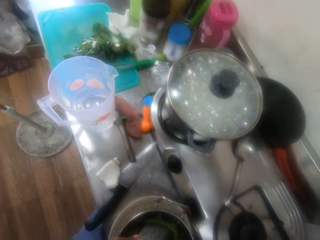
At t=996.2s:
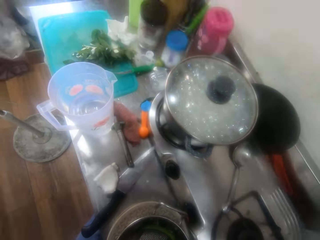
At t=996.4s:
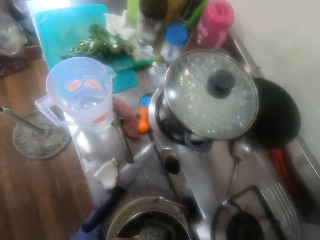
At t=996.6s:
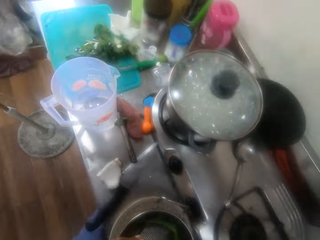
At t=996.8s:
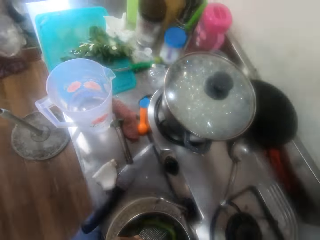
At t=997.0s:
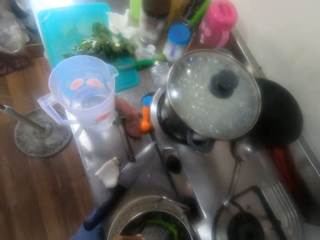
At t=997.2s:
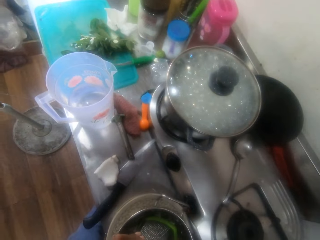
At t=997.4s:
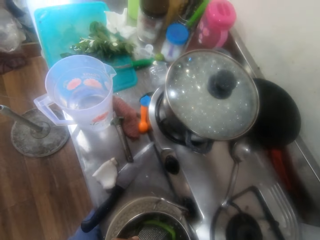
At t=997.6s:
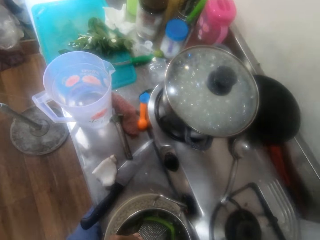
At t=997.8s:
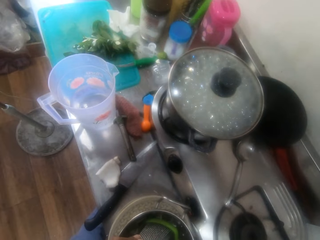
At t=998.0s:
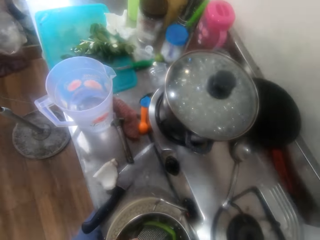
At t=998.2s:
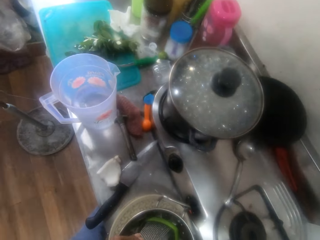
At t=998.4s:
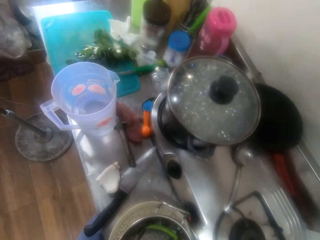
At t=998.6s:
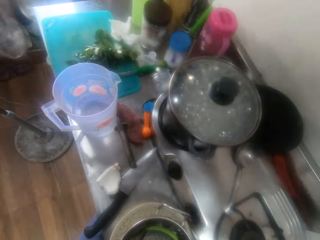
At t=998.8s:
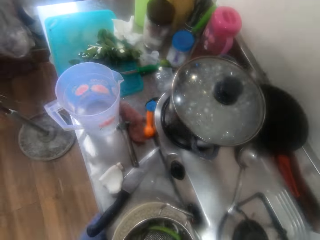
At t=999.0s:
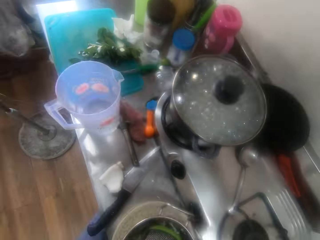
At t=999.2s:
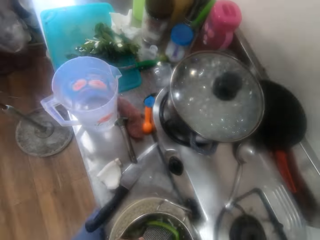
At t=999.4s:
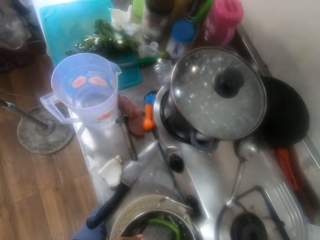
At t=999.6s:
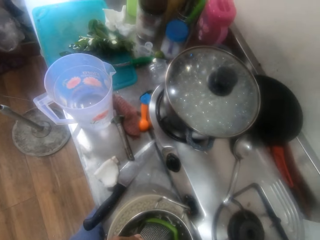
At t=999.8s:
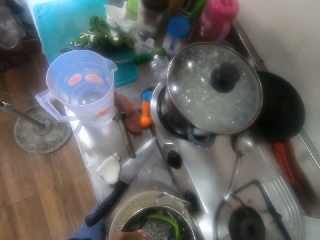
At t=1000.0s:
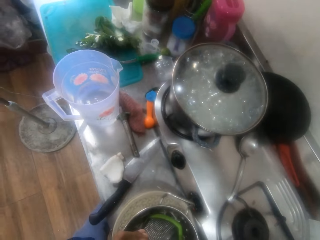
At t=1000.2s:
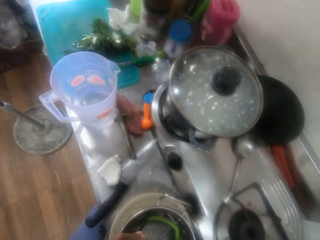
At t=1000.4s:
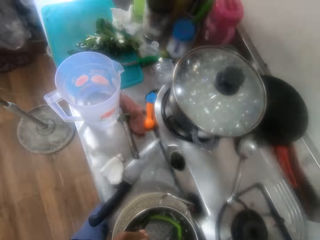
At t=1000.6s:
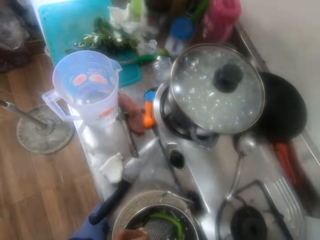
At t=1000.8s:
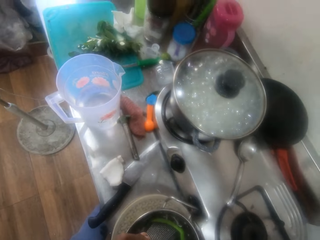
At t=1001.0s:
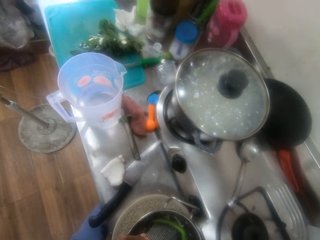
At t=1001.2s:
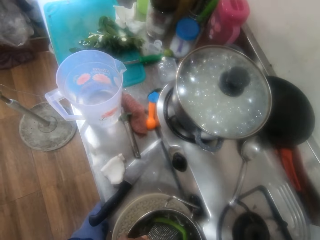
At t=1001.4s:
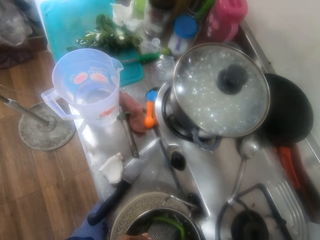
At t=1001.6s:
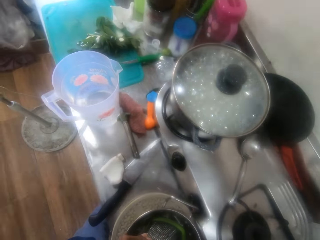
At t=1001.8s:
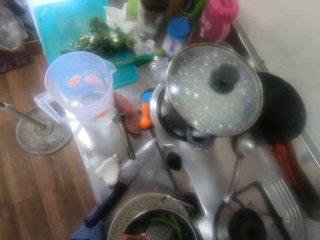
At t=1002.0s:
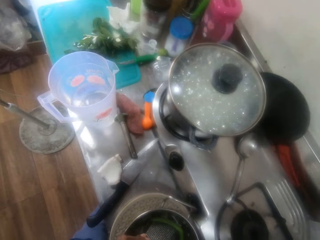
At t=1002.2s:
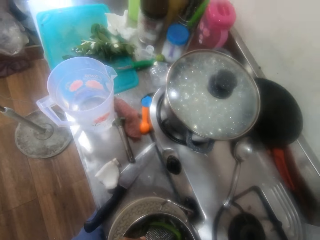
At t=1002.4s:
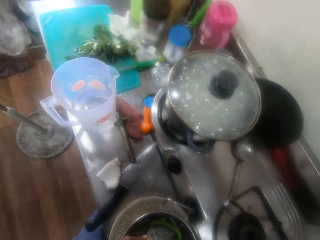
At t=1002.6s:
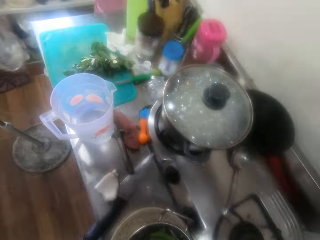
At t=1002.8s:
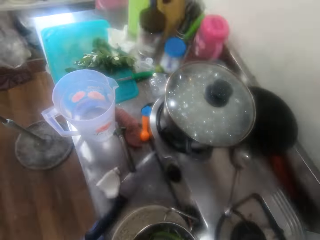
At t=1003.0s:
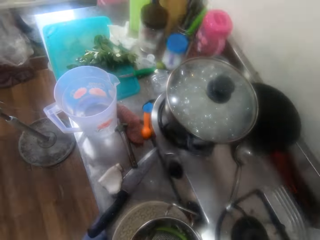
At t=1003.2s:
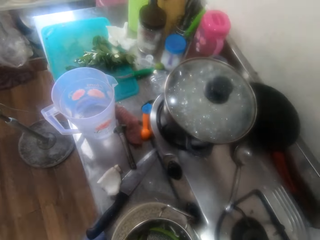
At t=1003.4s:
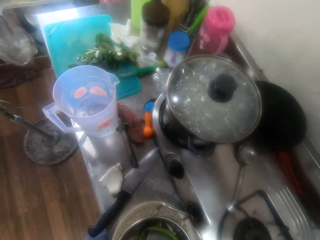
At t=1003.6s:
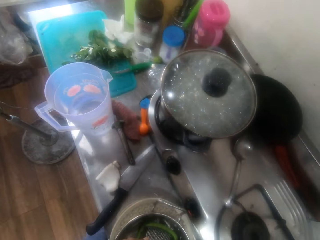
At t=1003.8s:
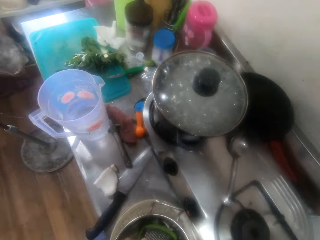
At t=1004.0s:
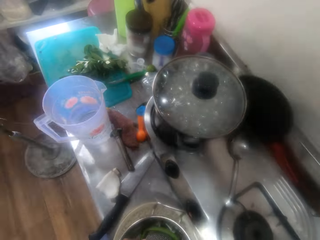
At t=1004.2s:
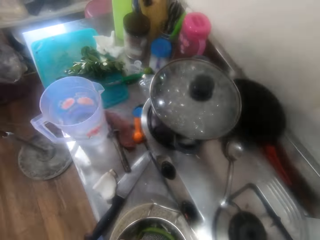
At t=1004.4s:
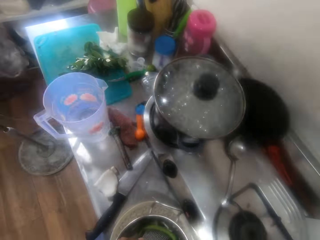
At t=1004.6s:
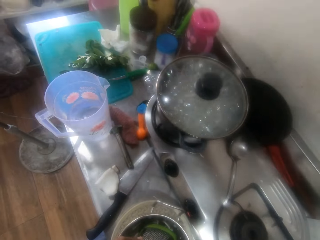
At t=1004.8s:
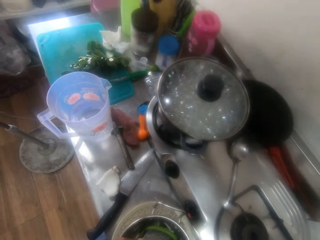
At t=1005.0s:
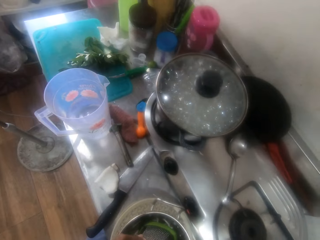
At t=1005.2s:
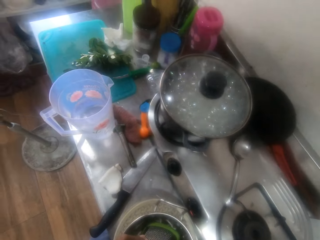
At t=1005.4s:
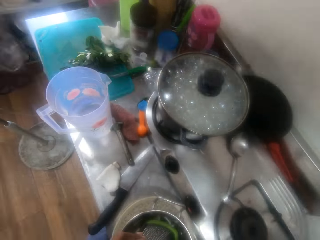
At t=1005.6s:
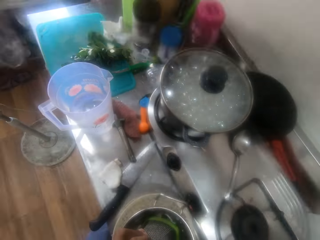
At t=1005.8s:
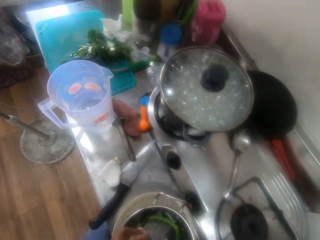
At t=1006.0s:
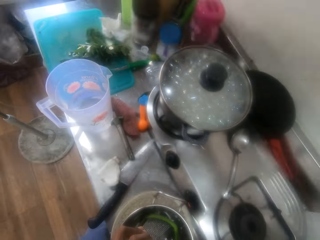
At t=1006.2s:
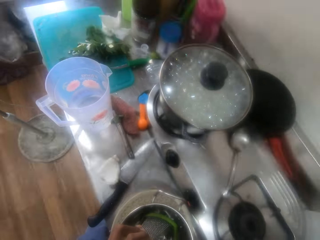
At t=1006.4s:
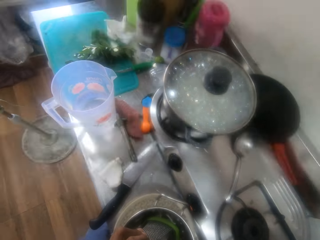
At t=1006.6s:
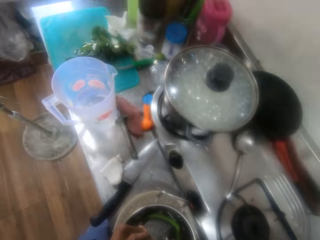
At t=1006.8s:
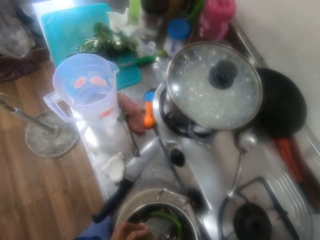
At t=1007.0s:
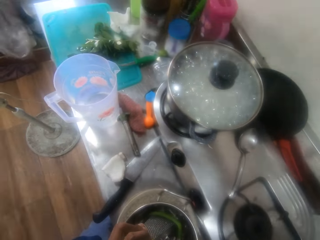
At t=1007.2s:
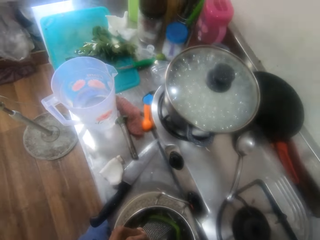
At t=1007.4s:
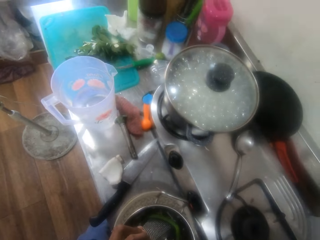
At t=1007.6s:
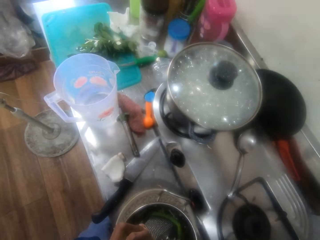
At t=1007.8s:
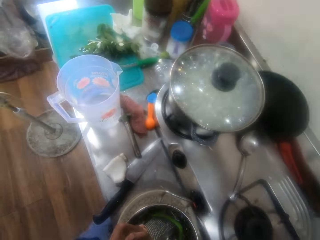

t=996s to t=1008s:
The camera wearer converses in the kitchen. They grate coconut in a bowl in the kitchen. They converse in the kitchen. They grate the coconut in the bowl in the kitchen.

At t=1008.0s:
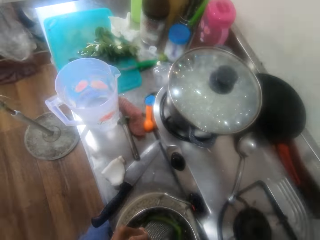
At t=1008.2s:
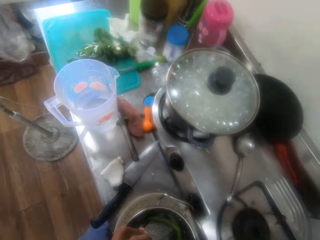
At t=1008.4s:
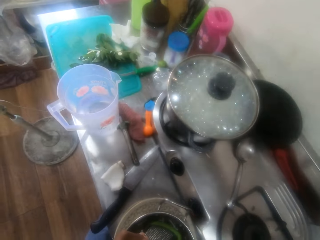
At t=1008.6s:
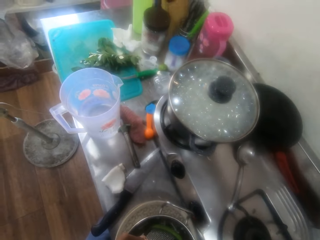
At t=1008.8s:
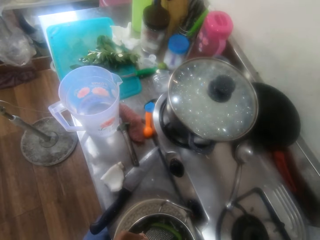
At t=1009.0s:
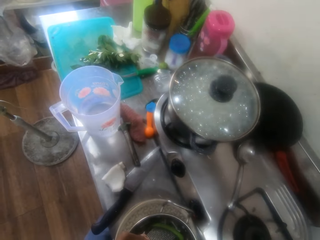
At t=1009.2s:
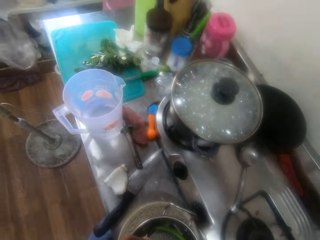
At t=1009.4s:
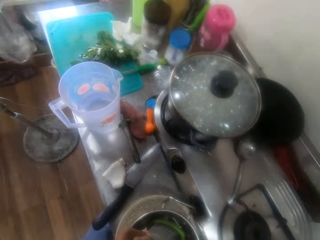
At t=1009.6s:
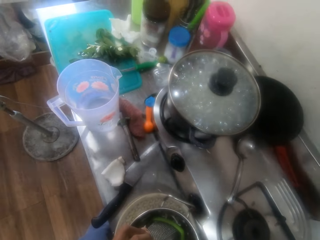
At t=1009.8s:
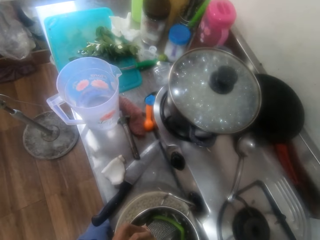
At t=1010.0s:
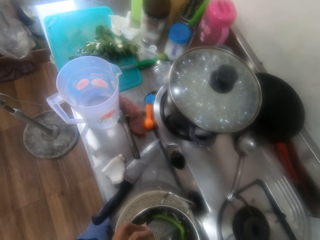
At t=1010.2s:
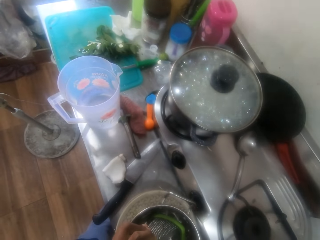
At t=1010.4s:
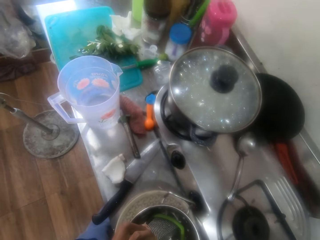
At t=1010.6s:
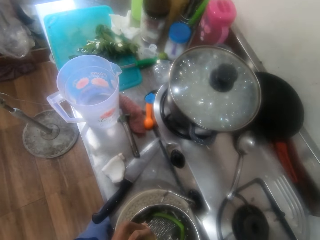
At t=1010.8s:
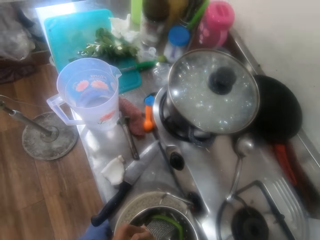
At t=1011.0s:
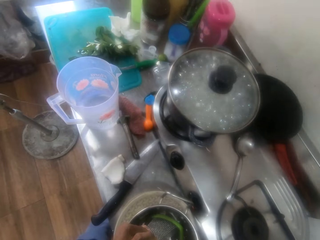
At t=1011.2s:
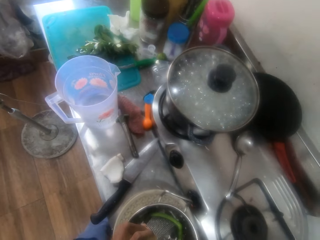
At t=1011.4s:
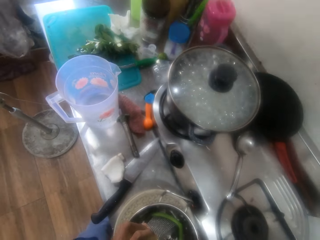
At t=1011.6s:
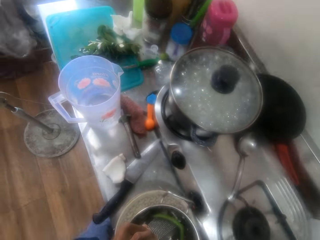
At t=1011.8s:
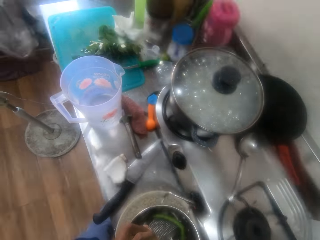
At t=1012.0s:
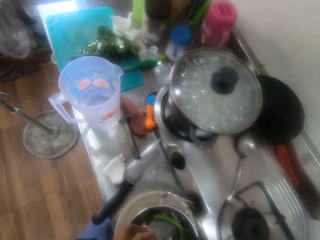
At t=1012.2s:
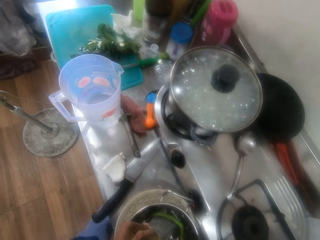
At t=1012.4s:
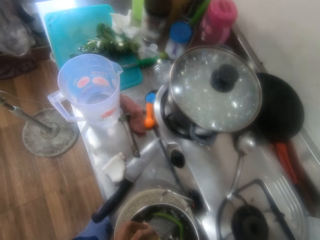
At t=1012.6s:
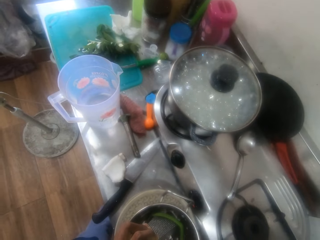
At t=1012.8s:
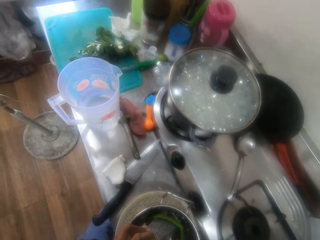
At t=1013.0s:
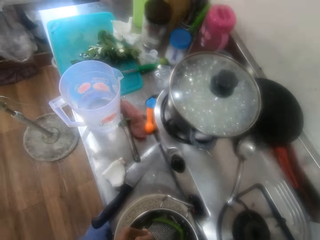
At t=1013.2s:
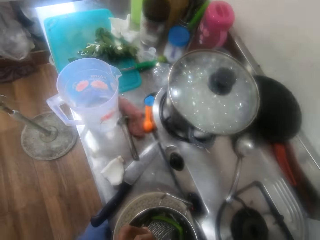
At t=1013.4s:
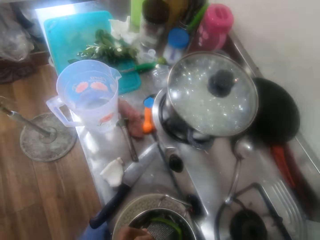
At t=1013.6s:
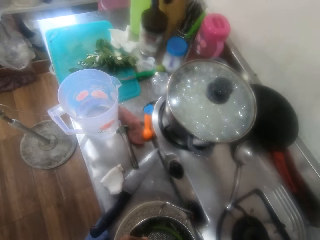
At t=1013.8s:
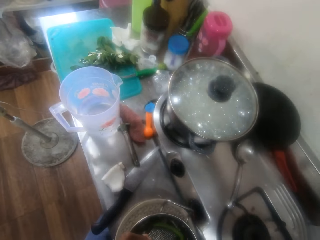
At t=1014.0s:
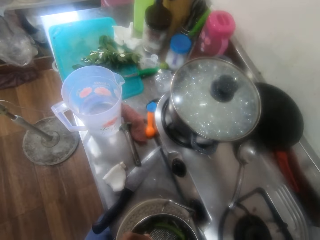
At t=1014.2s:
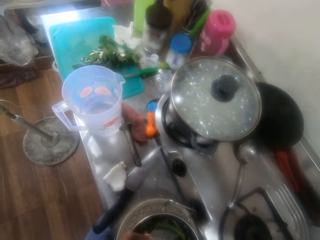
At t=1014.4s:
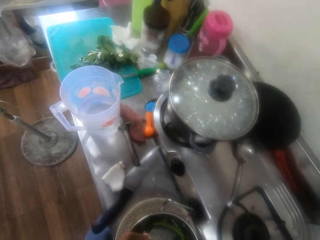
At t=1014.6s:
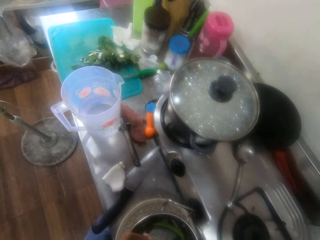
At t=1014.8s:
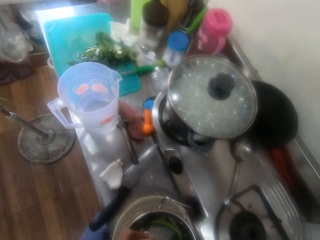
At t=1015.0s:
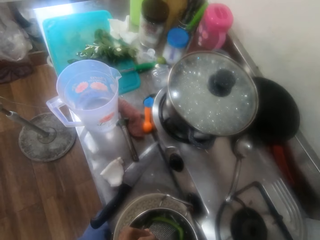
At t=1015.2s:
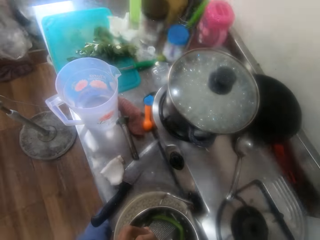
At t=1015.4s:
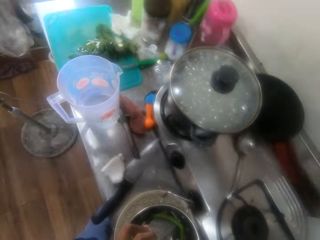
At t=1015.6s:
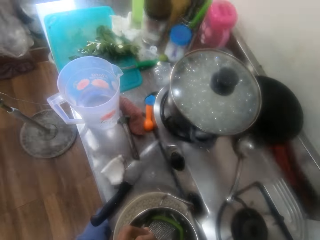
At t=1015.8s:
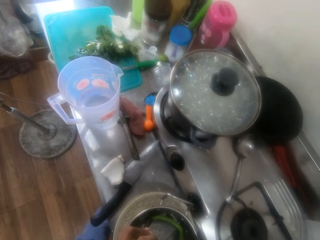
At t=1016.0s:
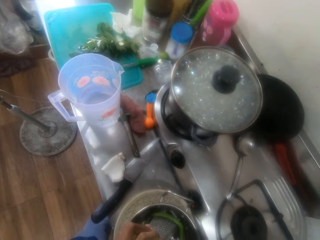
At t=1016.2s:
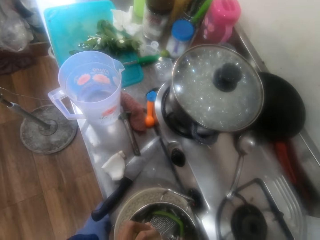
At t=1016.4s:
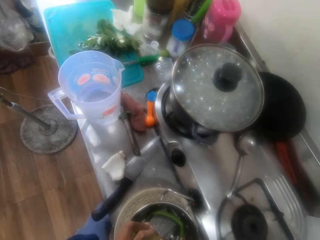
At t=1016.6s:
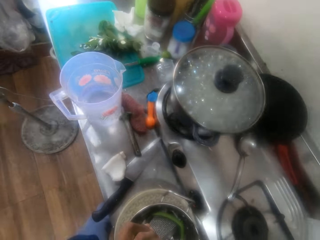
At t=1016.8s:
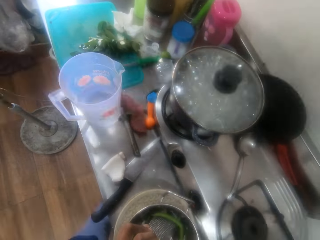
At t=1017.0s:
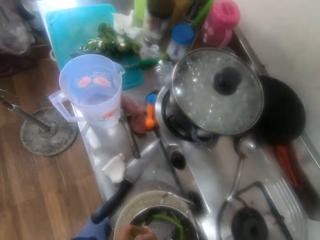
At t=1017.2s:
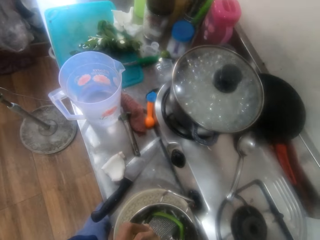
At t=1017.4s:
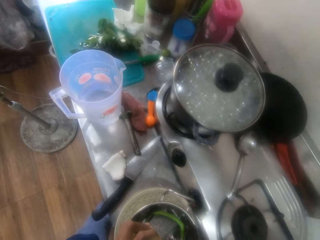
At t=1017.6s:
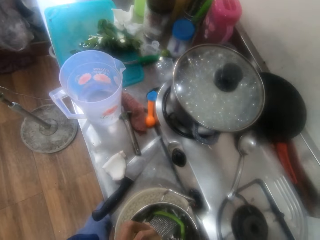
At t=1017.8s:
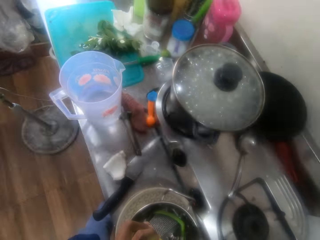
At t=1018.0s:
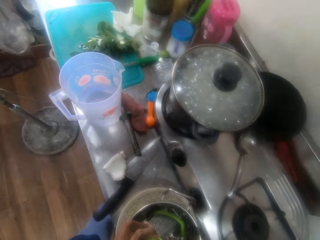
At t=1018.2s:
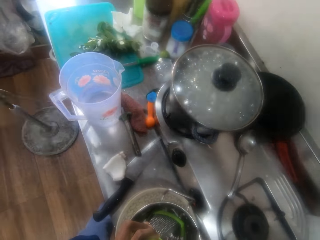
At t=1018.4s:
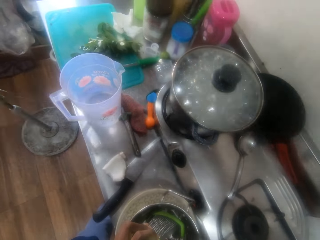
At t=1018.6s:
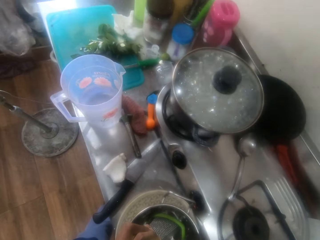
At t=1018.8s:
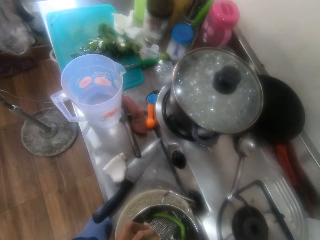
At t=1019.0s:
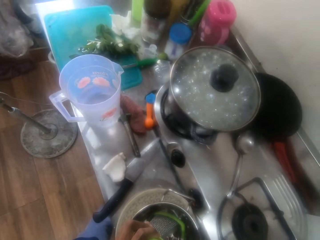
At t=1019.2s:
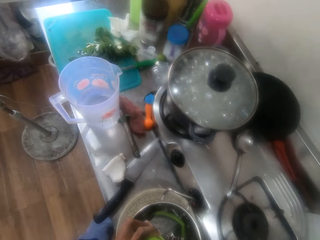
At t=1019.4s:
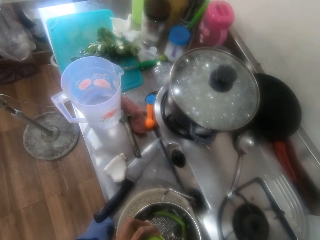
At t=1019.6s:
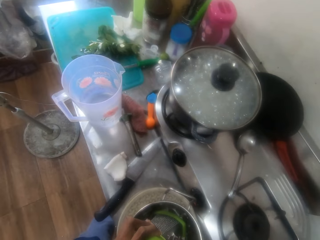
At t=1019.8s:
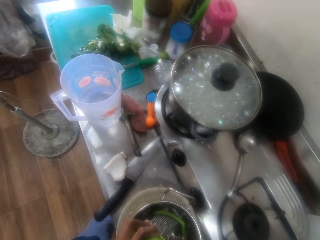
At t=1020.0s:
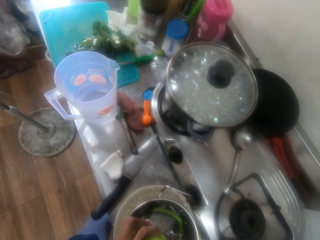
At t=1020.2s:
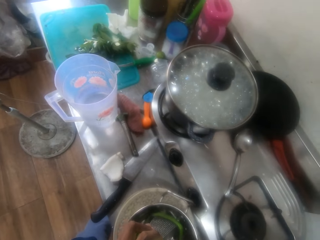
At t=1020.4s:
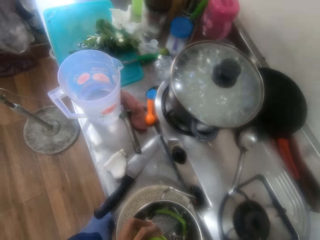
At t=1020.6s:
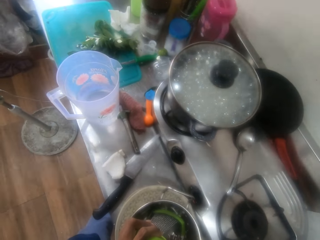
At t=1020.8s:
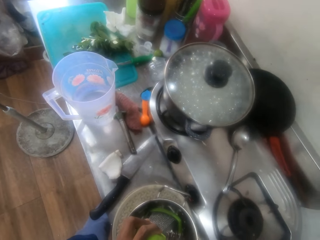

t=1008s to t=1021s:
The camera wearer converses in the kitchen. They grate coconut in a bowl in the kitchen. They converse in the kitchen. They grate the coconut in the bowl in the kitchen. They converse in the kitchen. They grate the coconut in the bowl in the kitchen.
